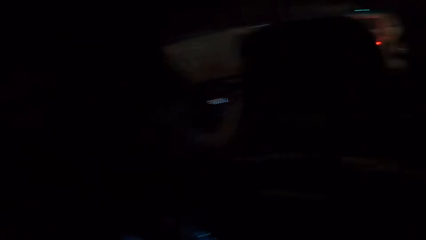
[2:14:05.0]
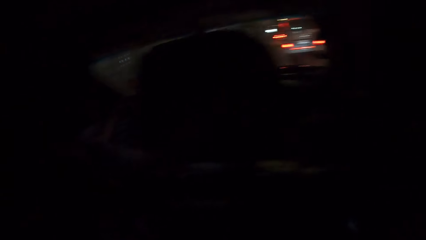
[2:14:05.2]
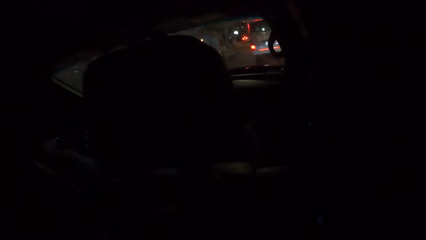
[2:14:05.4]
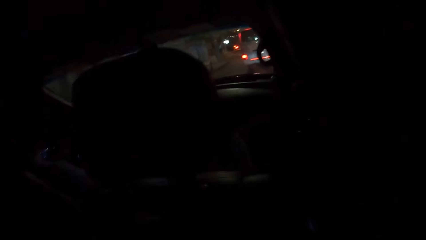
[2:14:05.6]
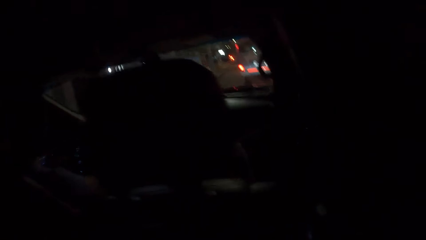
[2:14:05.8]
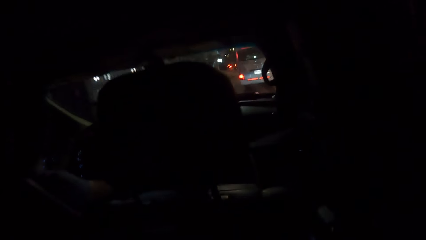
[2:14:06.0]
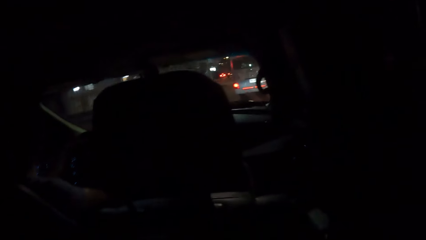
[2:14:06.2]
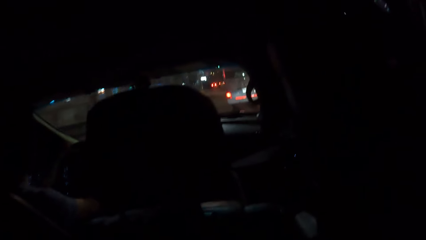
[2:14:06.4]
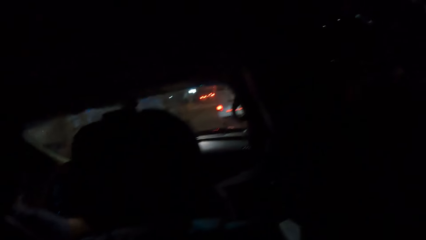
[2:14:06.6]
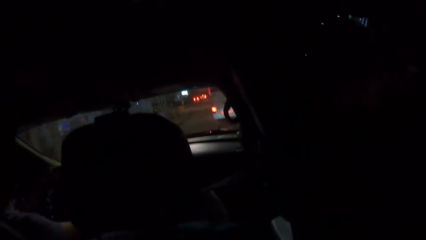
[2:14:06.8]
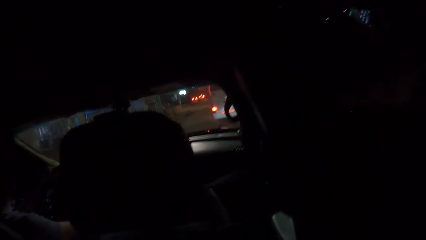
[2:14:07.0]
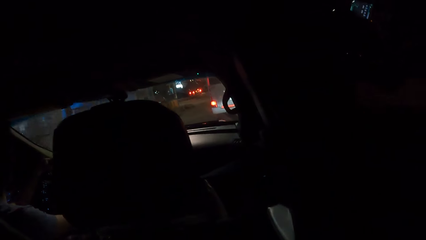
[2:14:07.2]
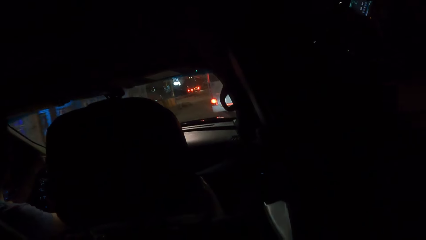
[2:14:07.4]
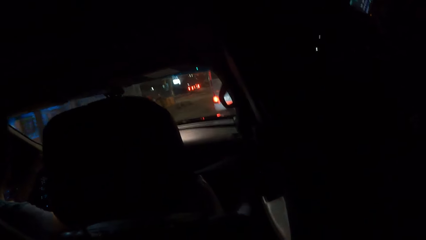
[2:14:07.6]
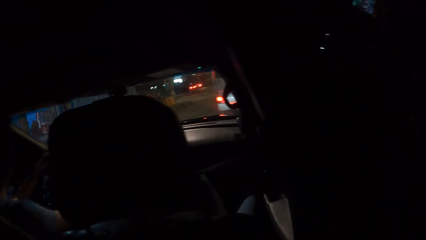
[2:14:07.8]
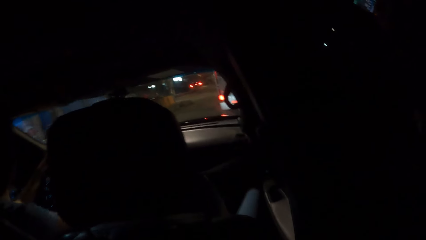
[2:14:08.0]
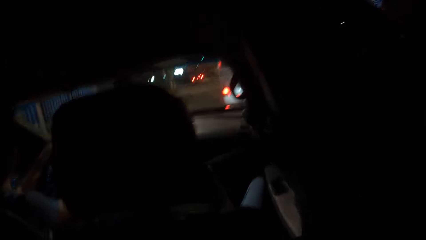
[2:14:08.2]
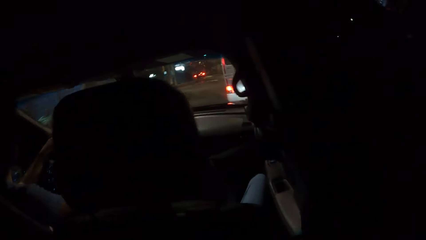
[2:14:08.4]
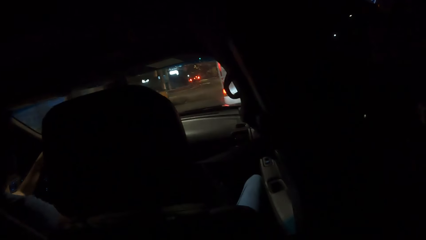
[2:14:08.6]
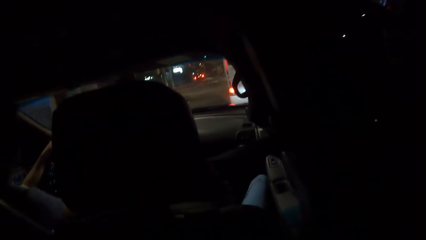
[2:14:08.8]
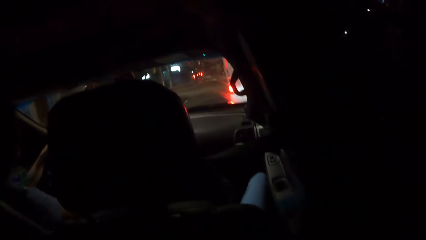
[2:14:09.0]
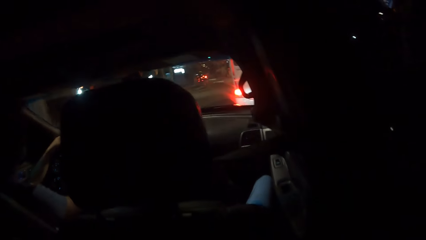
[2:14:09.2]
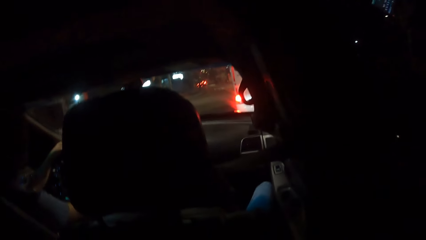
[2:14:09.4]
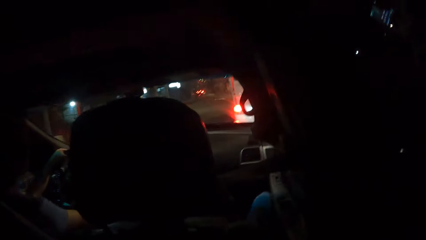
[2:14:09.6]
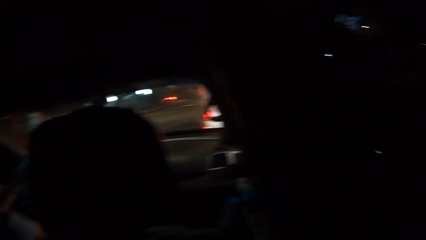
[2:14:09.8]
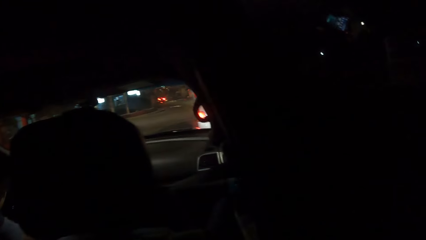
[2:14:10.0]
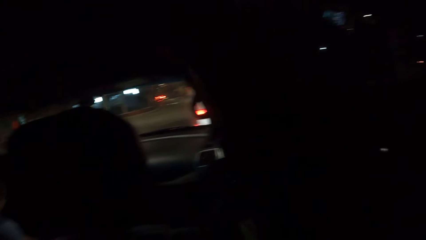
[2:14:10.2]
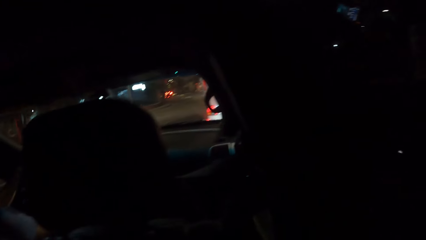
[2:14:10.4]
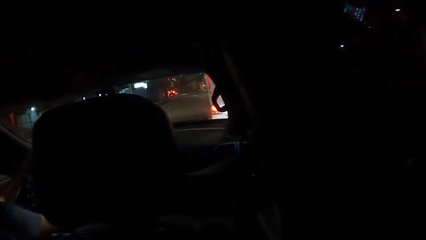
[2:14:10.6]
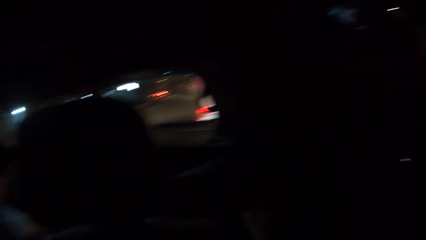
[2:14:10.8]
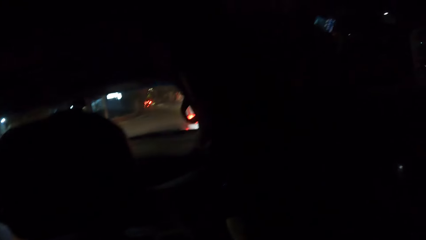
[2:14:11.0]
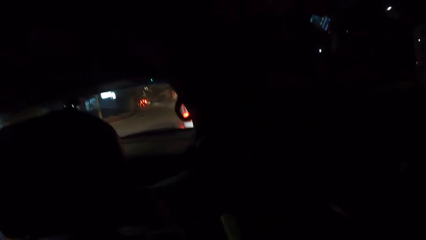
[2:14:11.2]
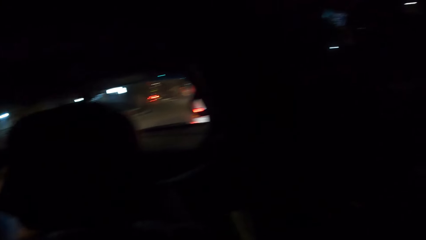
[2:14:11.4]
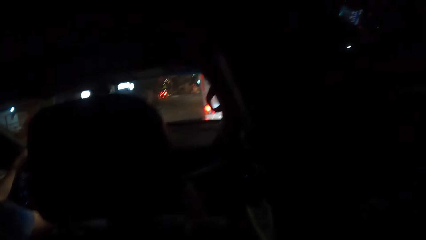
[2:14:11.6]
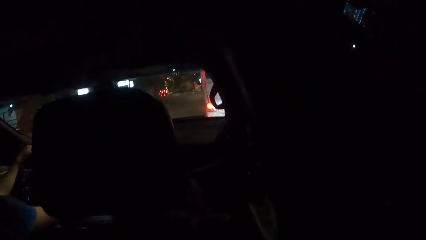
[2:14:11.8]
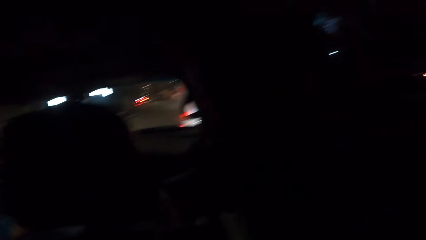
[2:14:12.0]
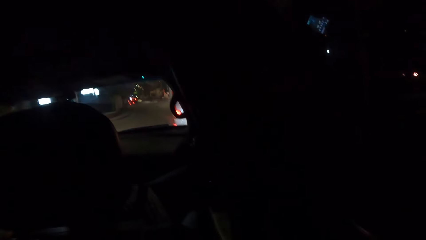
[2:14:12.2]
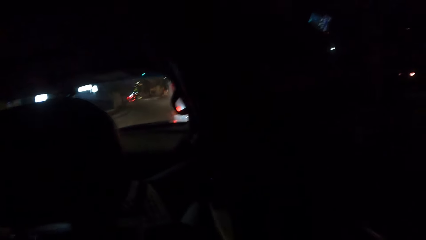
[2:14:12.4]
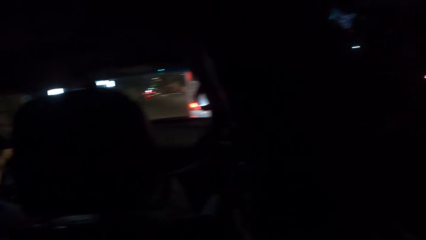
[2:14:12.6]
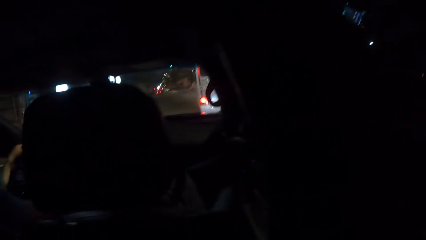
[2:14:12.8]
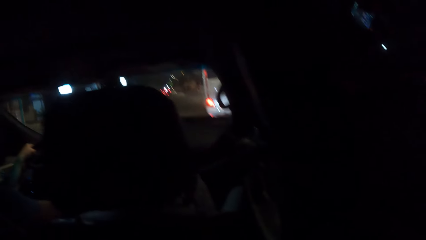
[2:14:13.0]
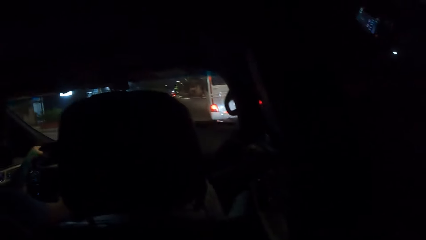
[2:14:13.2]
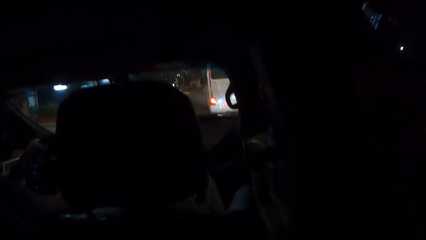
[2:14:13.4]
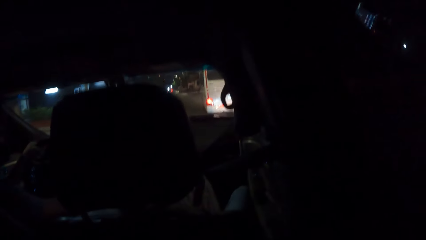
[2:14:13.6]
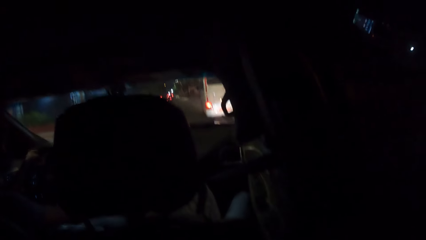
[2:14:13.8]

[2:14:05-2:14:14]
The camera wearer looks around.

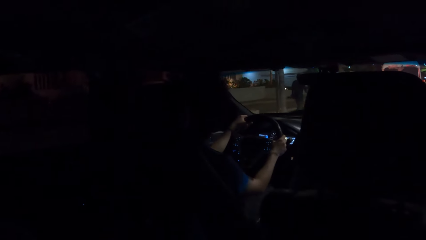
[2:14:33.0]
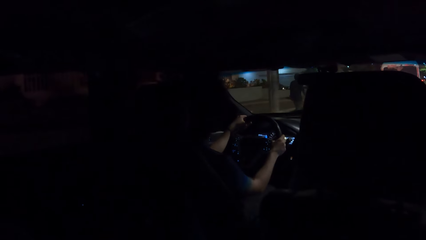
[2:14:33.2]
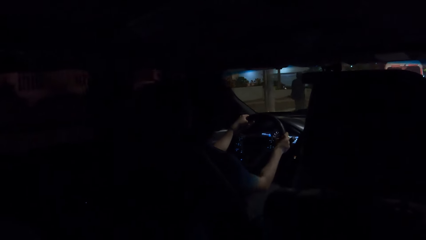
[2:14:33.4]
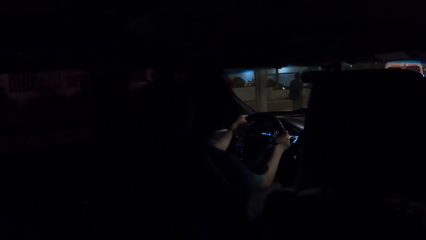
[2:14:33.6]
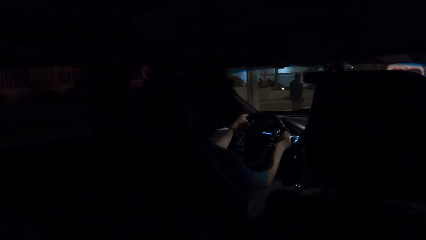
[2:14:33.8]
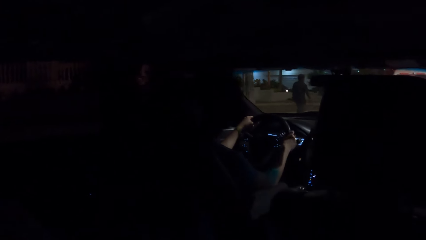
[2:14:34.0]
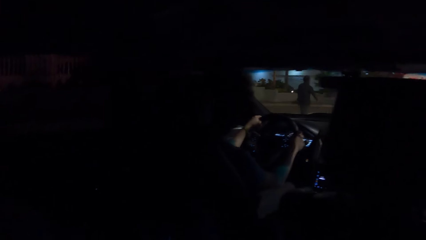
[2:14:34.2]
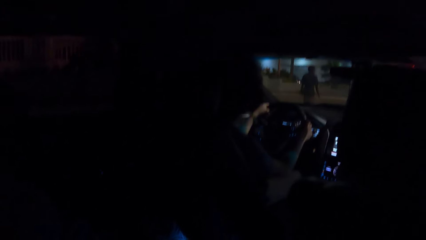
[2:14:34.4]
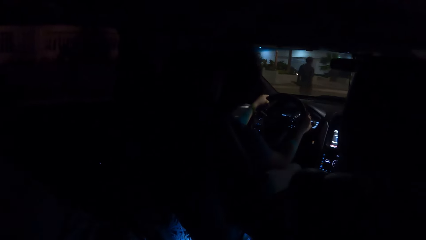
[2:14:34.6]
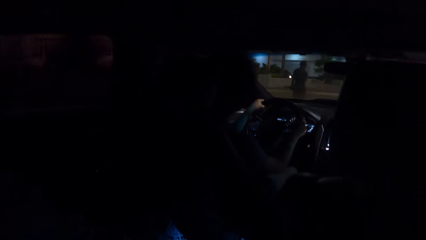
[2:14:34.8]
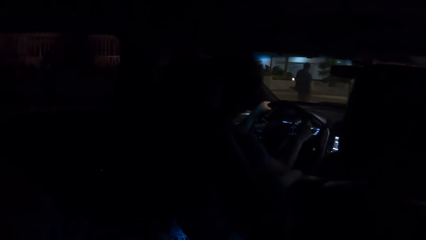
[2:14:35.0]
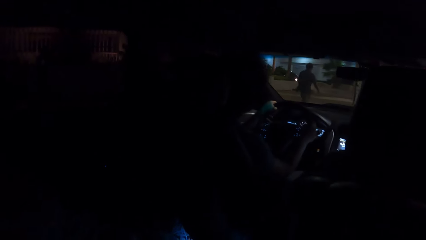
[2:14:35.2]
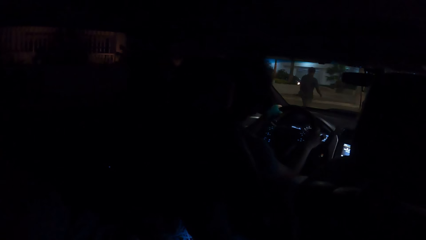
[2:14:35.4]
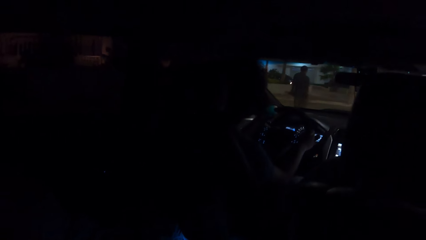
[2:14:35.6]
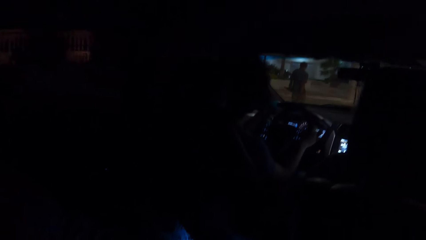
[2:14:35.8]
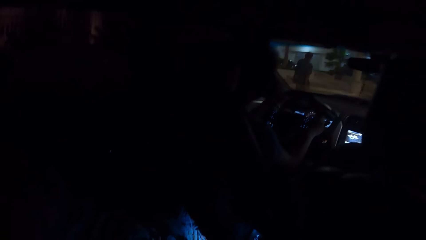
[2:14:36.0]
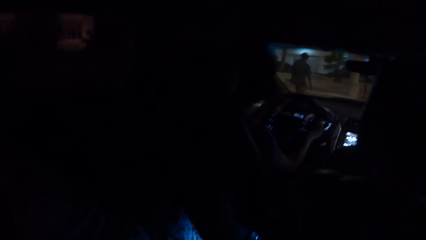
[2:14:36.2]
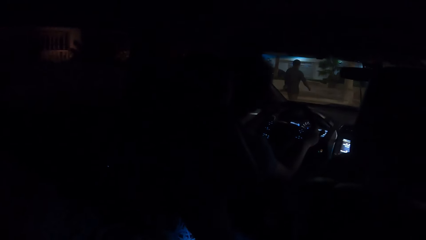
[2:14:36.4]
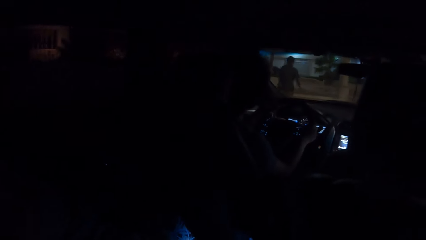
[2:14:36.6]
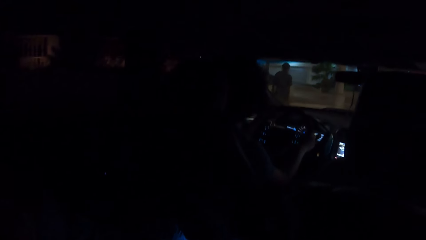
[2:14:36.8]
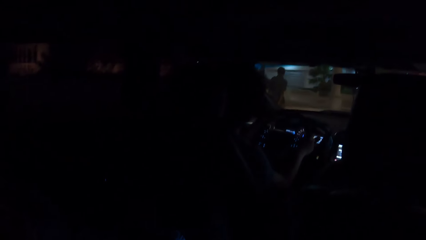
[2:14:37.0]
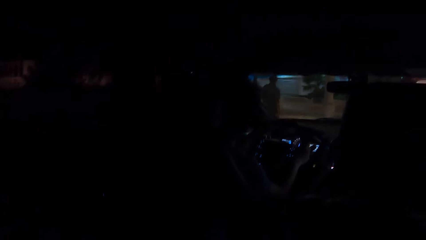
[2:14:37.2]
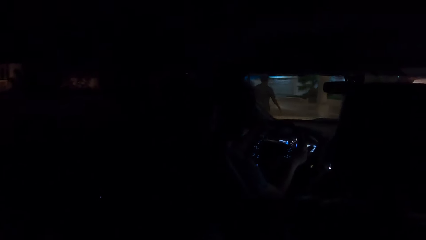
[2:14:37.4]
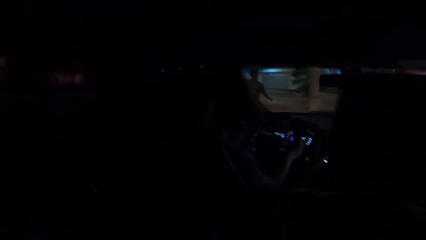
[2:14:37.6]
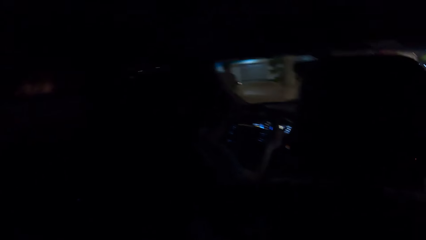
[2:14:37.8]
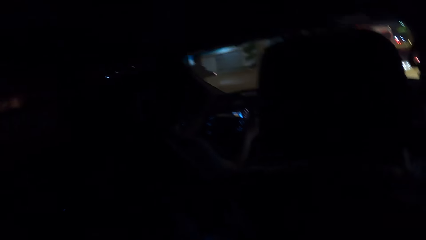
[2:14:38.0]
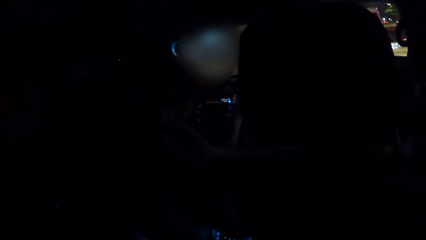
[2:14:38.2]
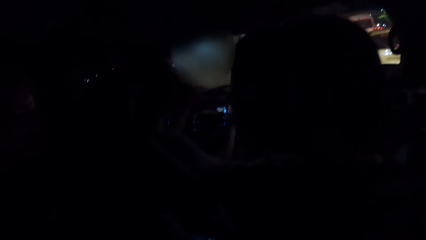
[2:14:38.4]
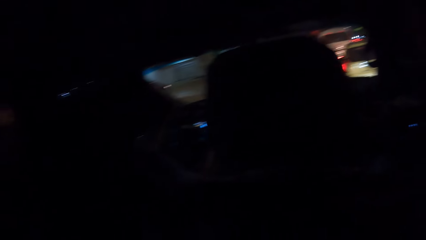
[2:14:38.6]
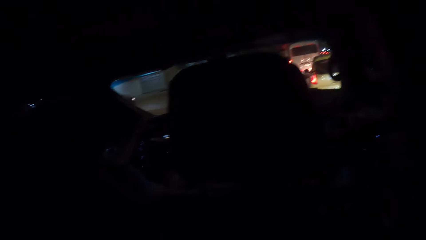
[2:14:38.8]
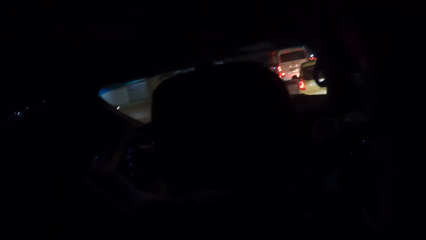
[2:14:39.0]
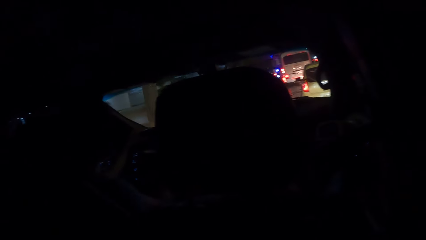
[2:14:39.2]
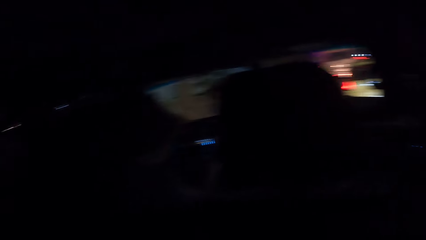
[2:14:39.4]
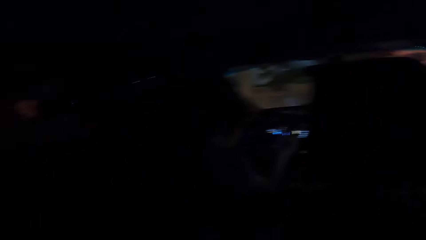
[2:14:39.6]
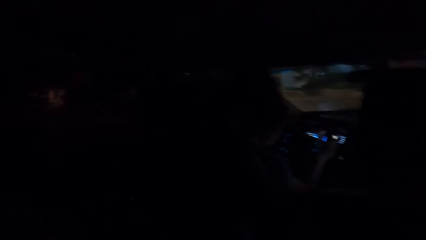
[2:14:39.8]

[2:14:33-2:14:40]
A person drives a car on the road.
